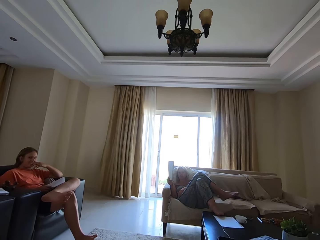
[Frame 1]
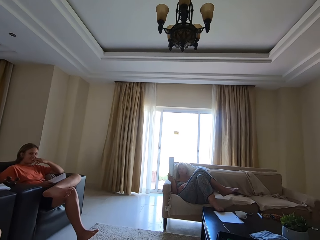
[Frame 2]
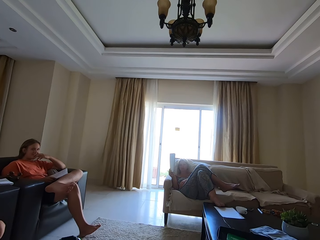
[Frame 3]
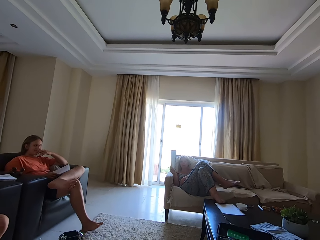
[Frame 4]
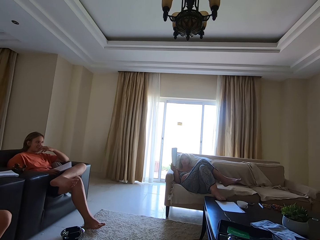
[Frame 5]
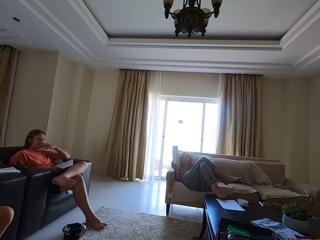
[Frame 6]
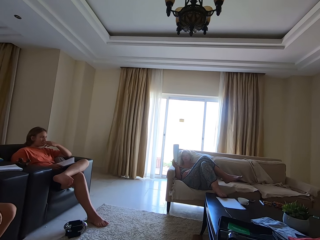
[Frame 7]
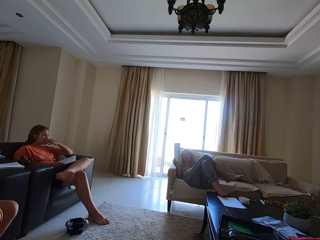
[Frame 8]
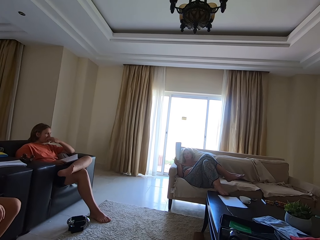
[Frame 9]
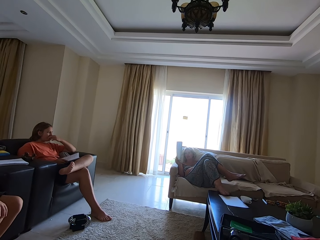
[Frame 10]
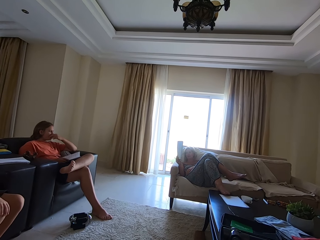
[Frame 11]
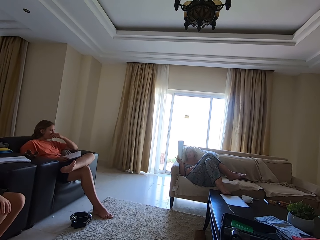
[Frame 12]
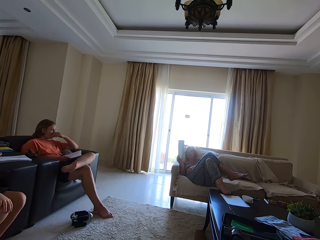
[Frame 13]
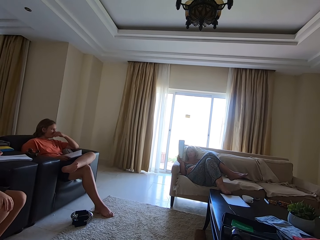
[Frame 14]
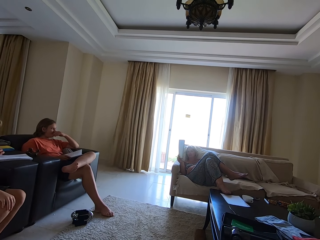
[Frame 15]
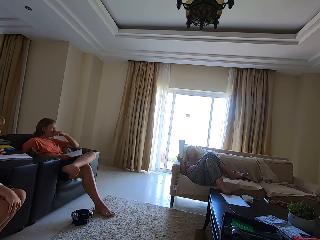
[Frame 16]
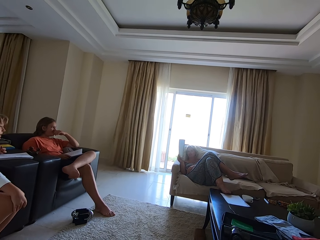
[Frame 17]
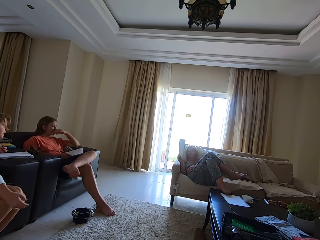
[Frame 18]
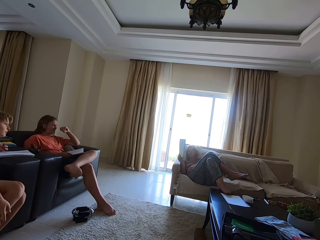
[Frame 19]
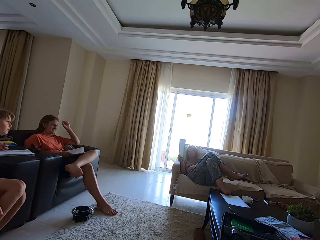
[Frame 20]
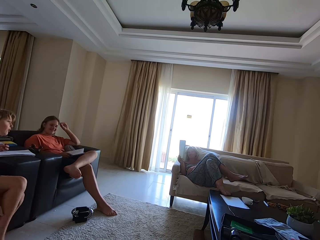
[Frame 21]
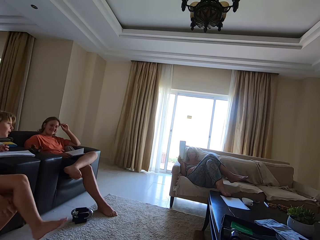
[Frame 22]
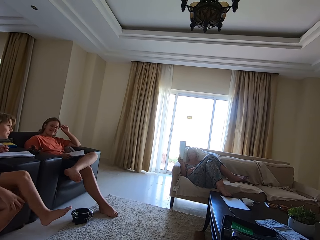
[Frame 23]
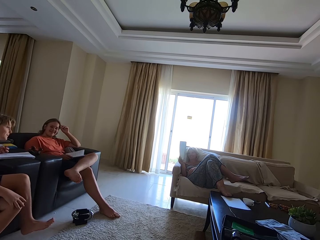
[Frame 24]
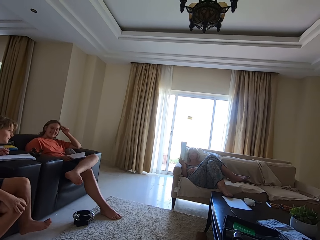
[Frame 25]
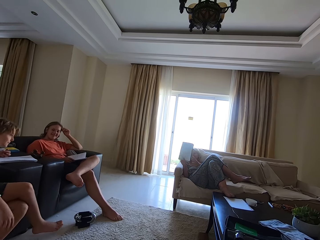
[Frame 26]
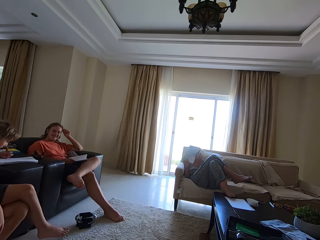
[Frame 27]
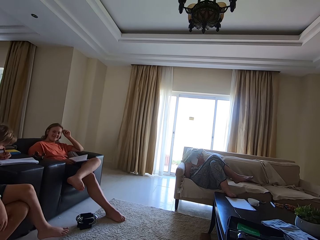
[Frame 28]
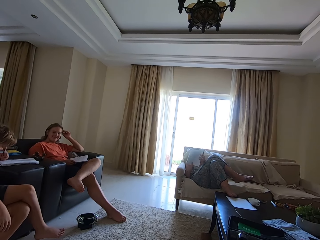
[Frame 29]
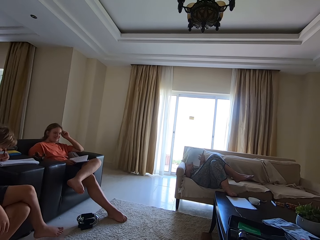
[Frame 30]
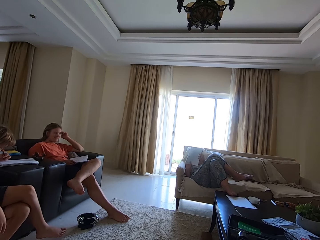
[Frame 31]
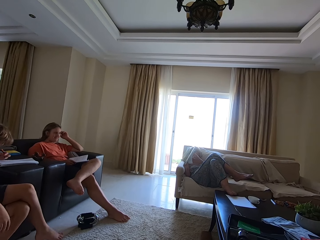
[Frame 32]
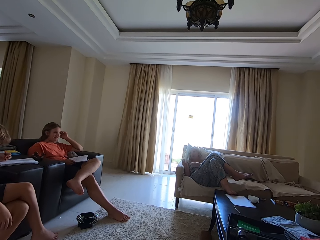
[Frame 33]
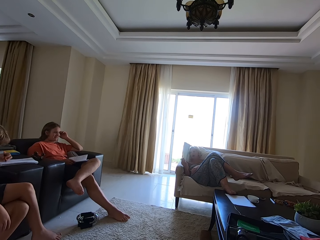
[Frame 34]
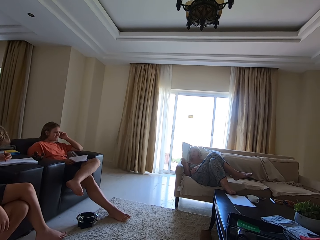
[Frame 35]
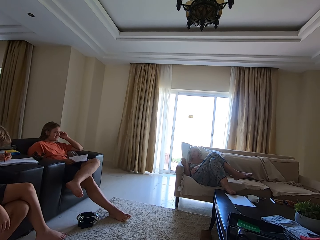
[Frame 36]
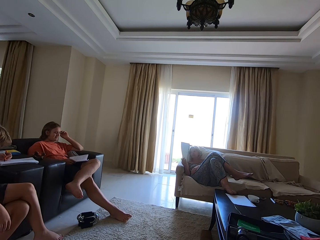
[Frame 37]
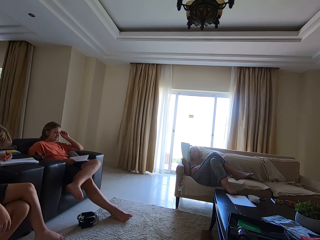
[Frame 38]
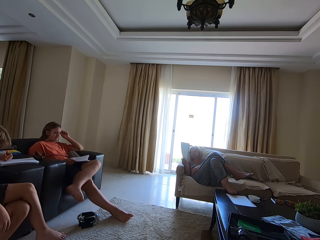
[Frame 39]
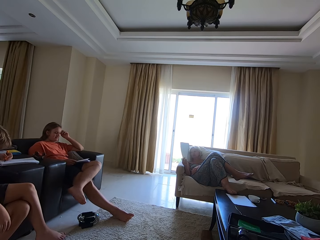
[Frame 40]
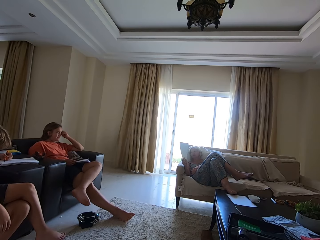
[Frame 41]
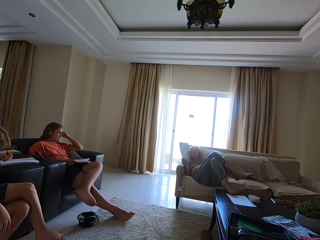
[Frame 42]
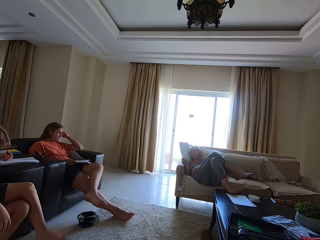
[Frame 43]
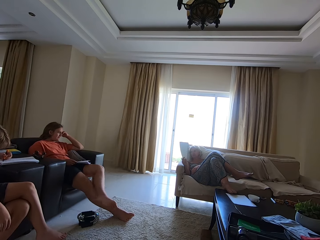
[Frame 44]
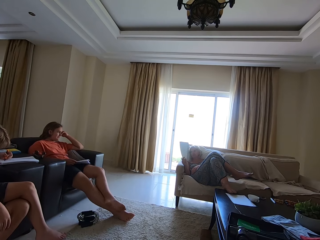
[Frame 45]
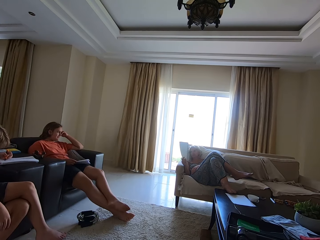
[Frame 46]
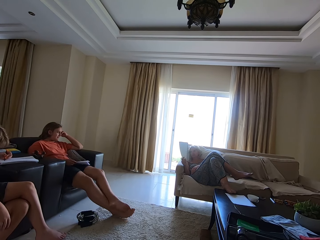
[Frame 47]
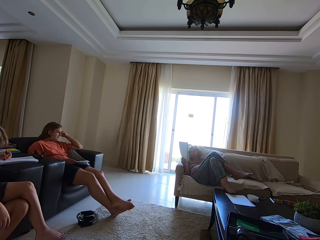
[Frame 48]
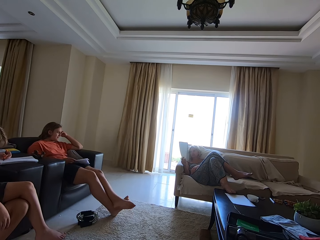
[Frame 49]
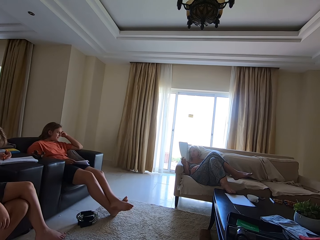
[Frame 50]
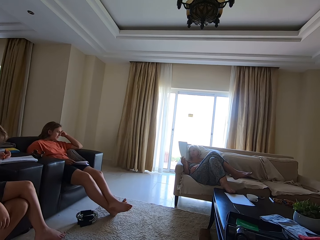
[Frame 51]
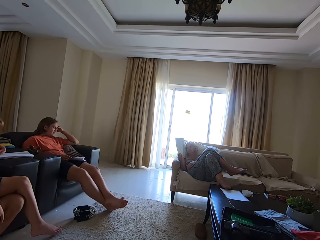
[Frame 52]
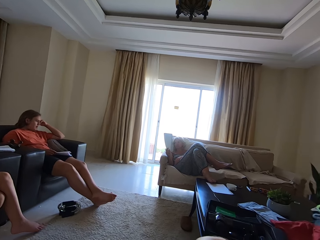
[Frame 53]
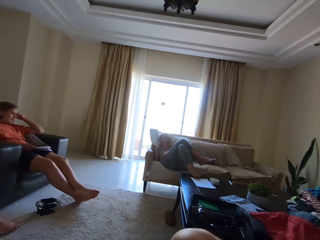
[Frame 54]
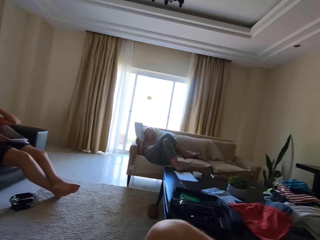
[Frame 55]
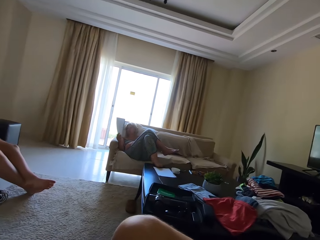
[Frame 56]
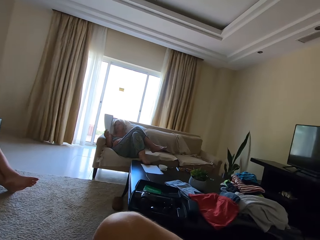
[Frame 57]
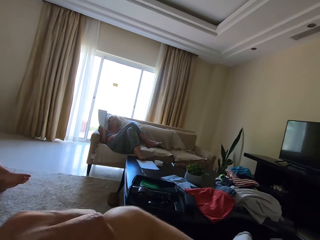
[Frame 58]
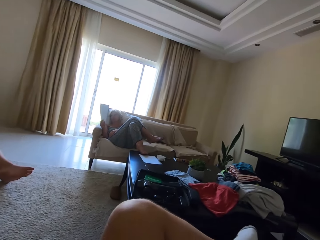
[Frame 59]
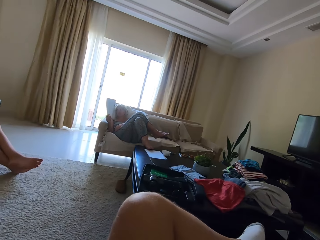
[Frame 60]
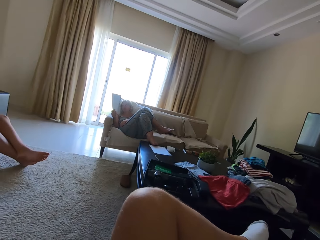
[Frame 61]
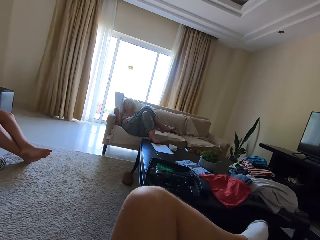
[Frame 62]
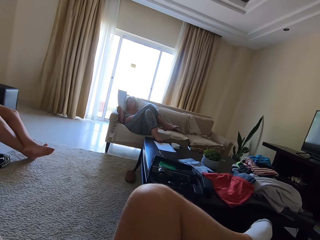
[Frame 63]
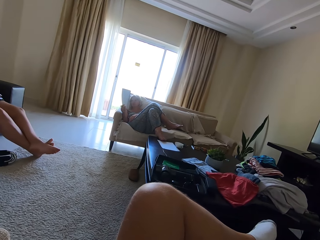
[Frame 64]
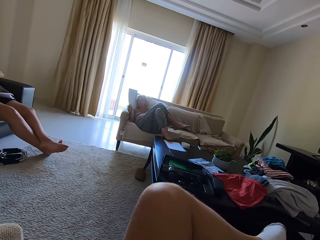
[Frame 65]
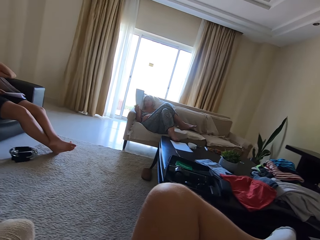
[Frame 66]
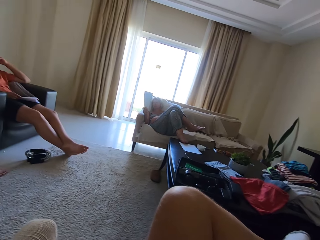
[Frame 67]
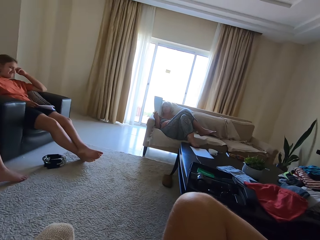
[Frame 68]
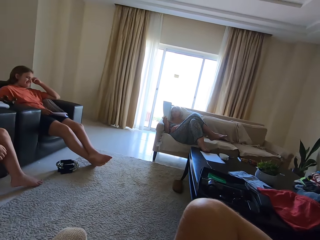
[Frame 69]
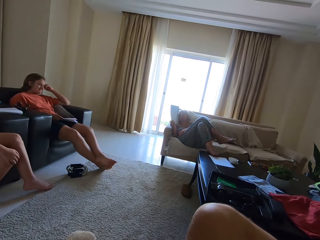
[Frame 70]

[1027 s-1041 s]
The boy places his right hand on his left knee. The woman holds the book with both hands. The woman holds the book with her right hand. A person writes on the book with a pen. Another boy adjusts his legs. The other boy interacts with the woman. The camera wearer turns around.

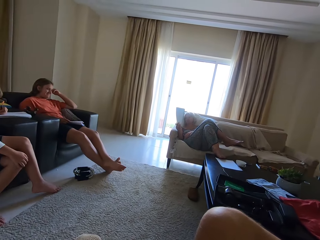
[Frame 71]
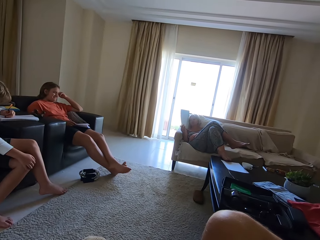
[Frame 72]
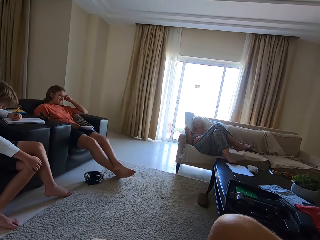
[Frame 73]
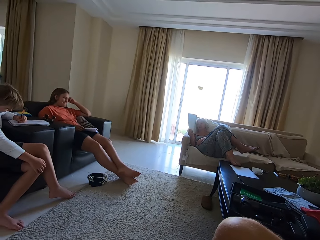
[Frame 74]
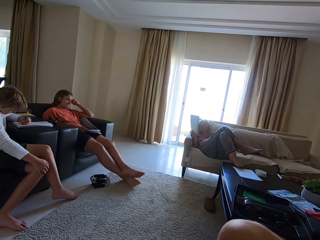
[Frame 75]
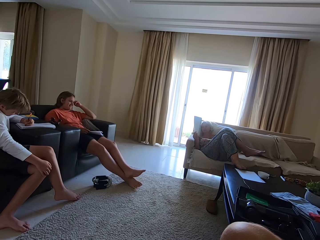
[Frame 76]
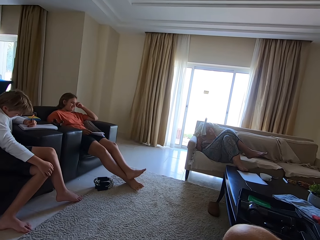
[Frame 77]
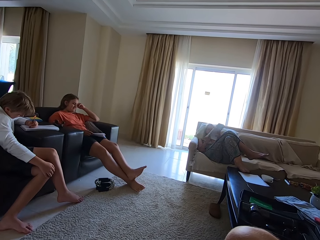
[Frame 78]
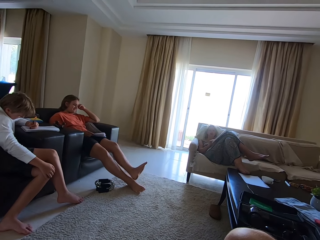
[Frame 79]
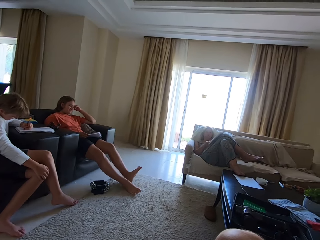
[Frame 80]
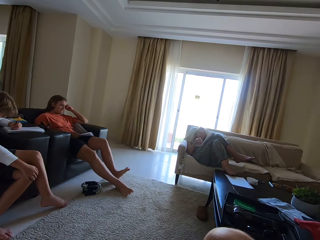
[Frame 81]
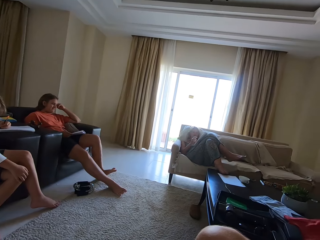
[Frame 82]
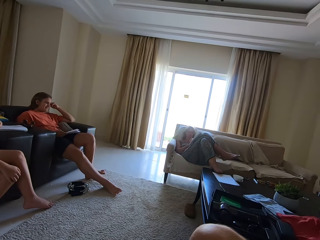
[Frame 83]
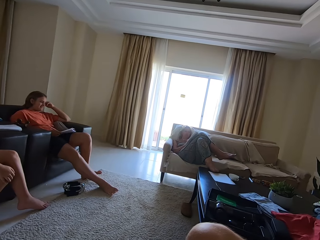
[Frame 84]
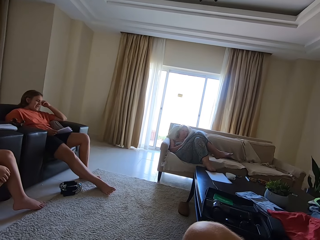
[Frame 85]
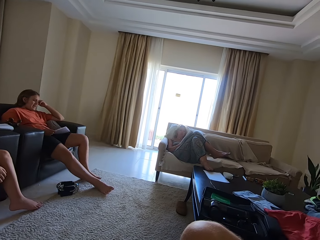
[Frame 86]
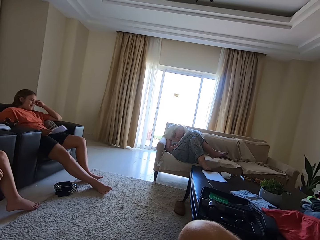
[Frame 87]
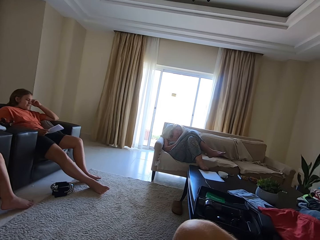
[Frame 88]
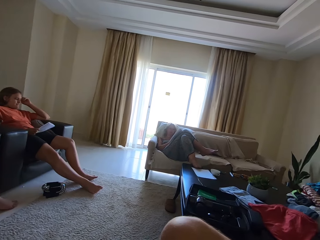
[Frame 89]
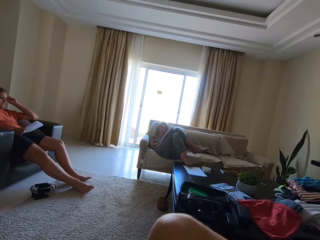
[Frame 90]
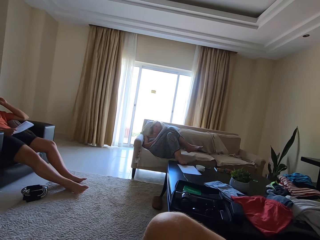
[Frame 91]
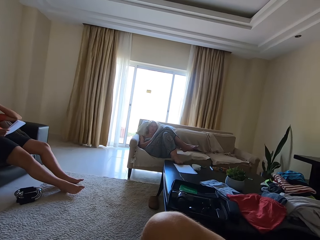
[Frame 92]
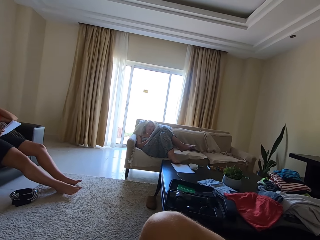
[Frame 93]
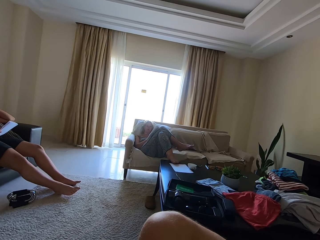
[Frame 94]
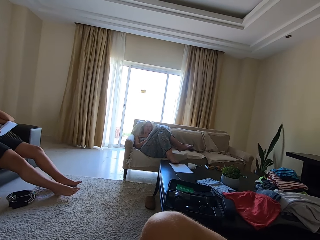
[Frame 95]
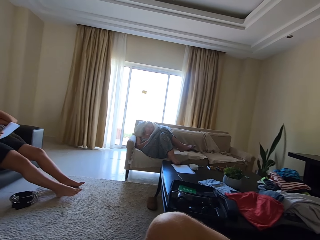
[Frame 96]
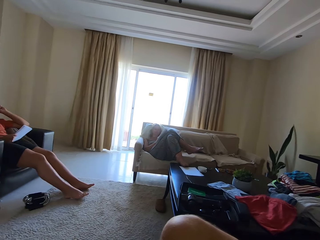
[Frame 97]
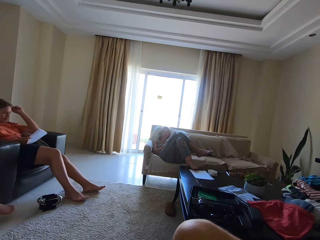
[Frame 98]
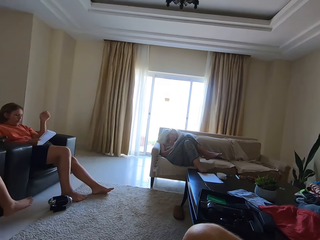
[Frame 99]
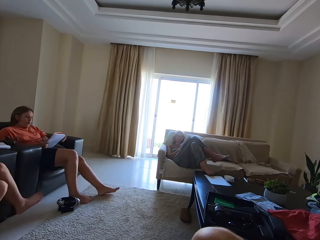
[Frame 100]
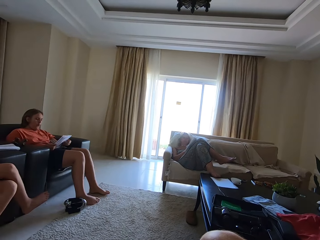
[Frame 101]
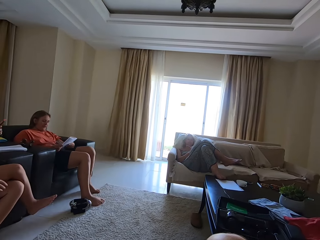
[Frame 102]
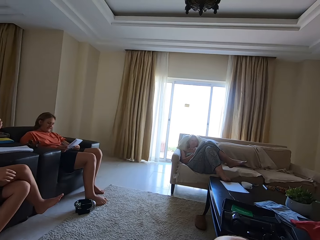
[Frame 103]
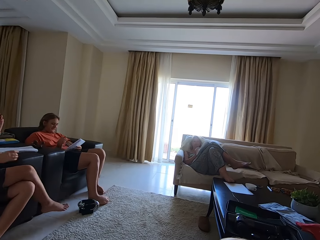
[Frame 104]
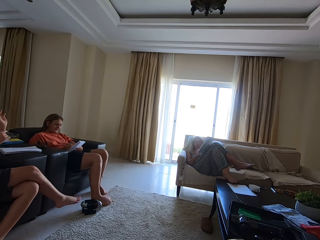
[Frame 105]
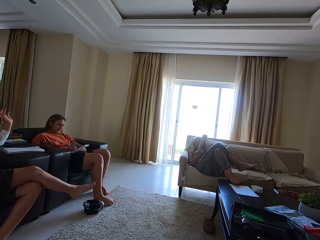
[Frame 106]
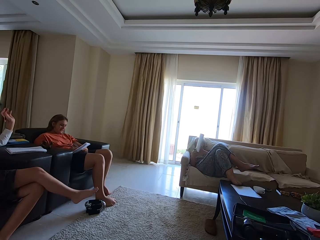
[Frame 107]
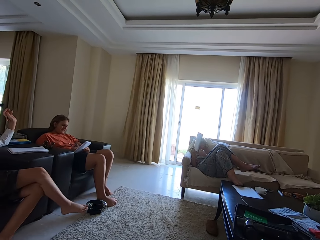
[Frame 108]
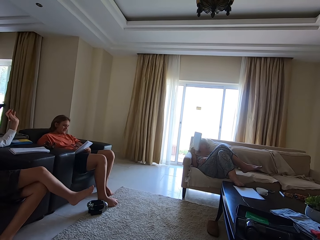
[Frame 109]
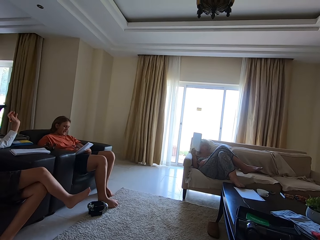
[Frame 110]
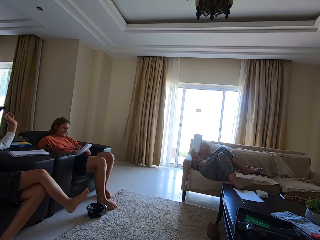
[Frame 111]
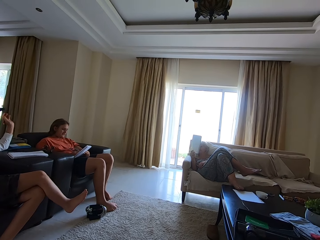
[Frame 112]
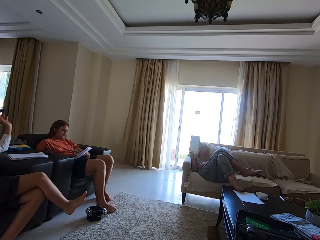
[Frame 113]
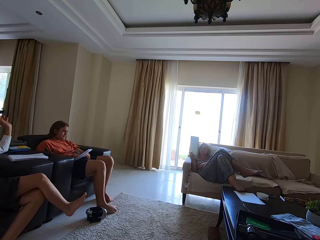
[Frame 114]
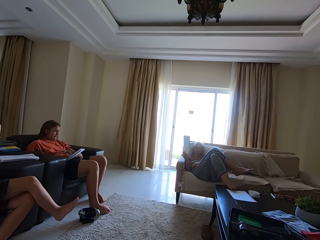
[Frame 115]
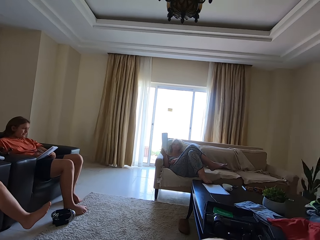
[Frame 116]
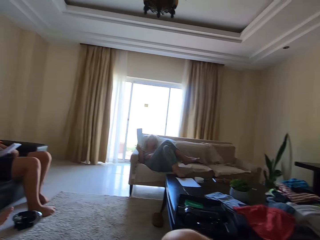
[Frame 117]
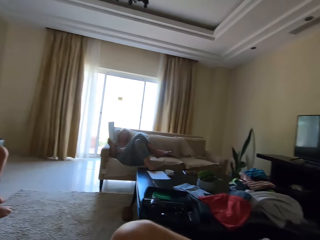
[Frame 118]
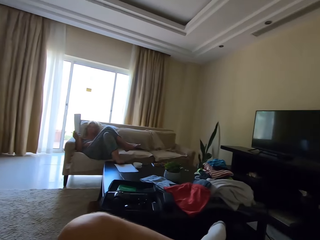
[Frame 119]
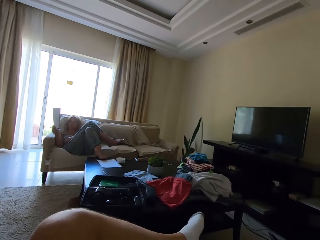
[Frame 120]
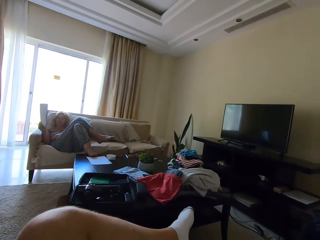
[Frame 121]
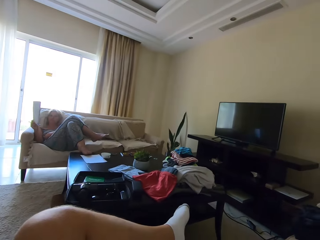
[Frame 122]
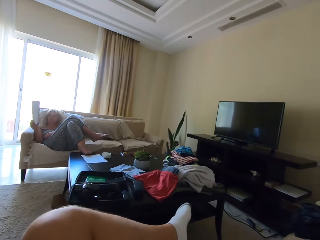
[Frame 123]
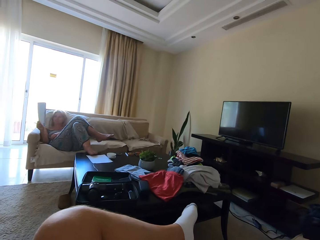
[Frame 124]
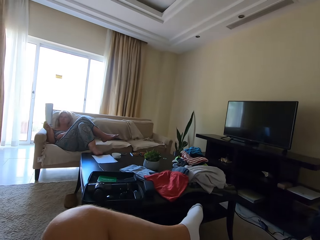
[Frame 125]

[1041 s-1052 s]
The woman holds the book with both hands and drops the book in her hands on her laps. The woman writes on the book with the pencil in her right hand. The camera wearer turns around. The boy holds the book with both hands. The woman picks the book from her laps with her hands. The first boy holds the book with his left hand. Another boy lifts his left hand. The other boy lifts his hands. The first boy writes on the book with the pencil in his right hand. The woman holds the book with her right hand. The camera wearer interacts with the woman. They turn around.
